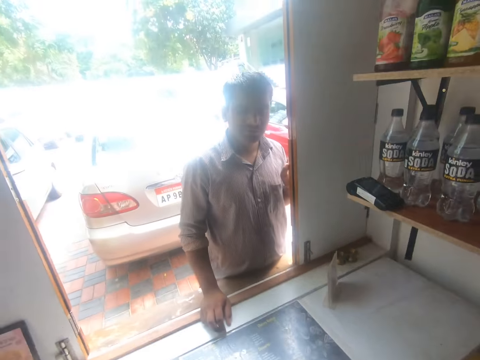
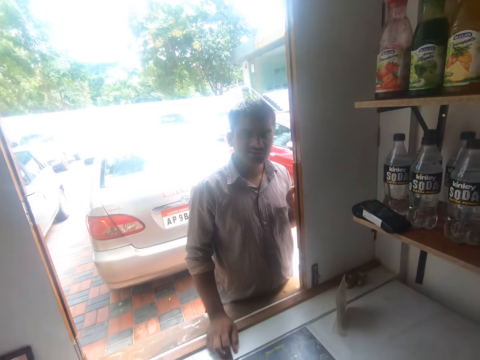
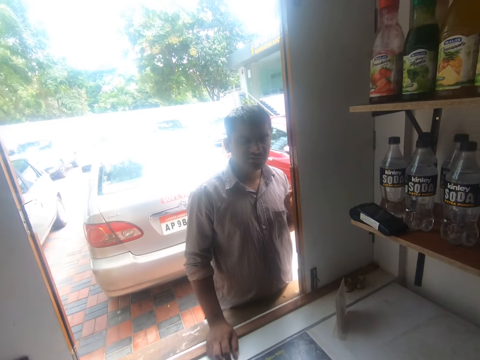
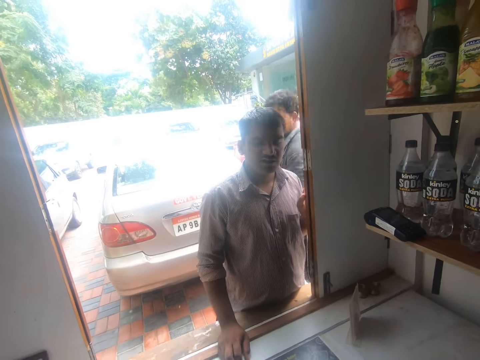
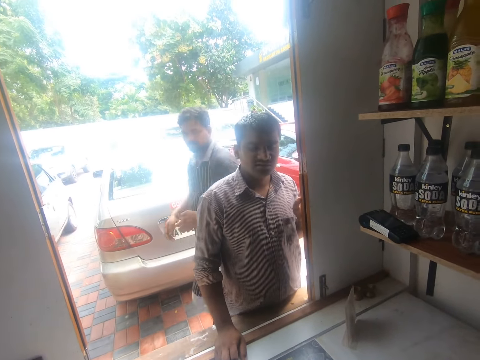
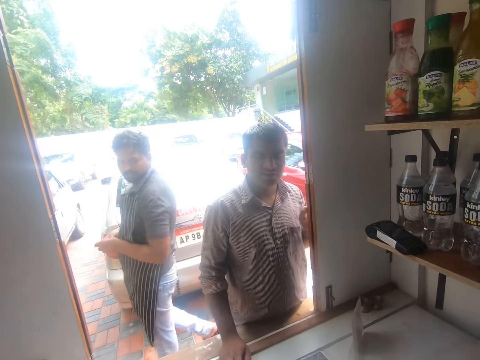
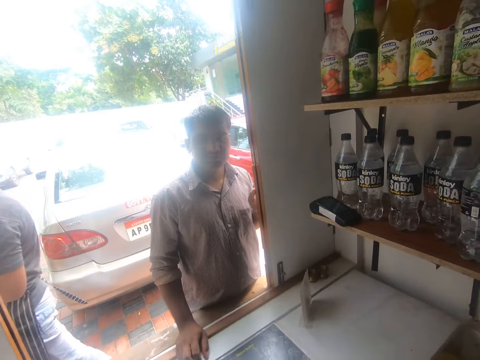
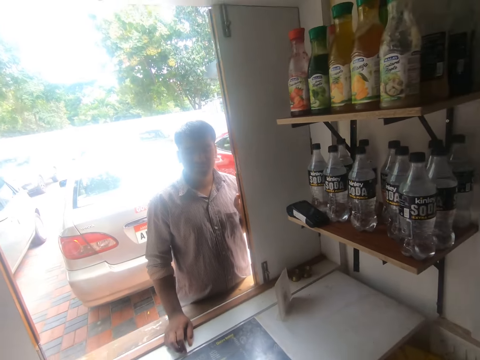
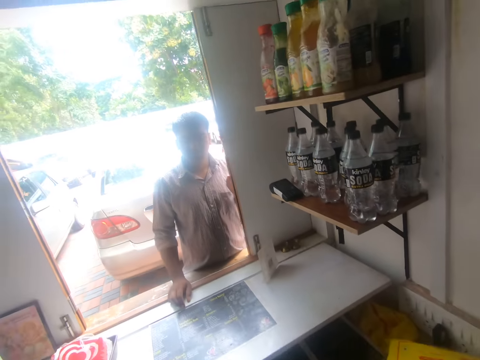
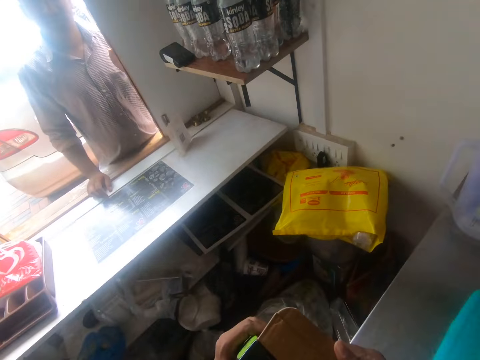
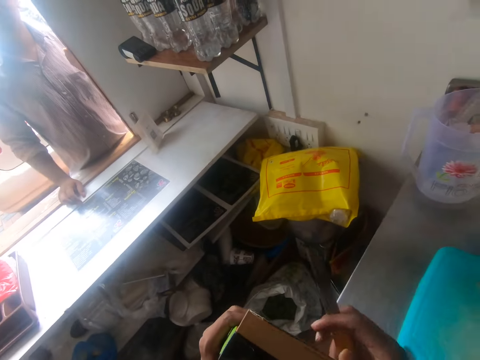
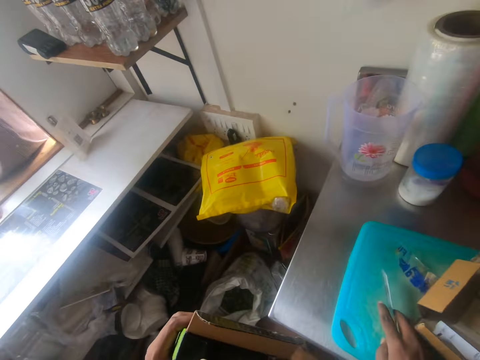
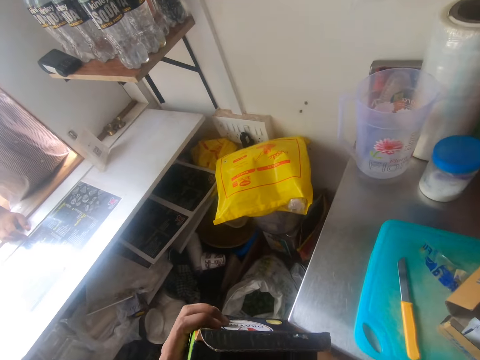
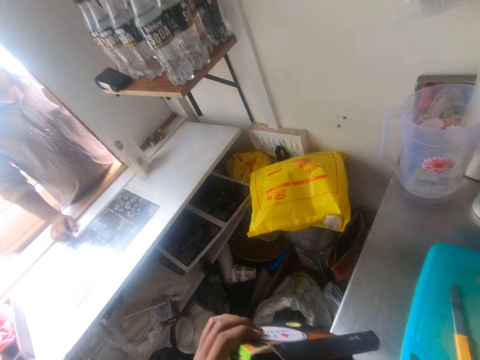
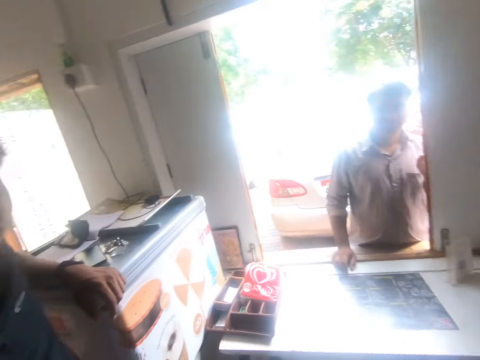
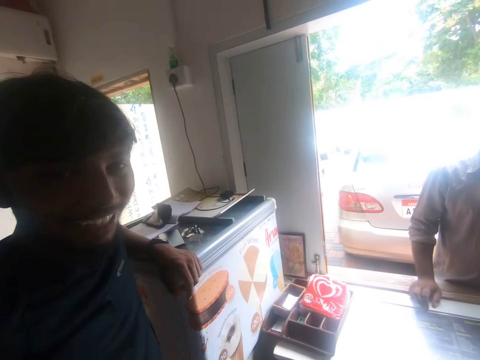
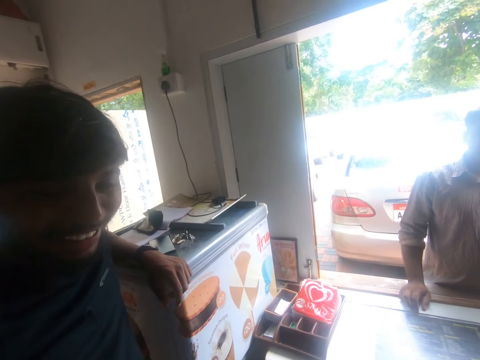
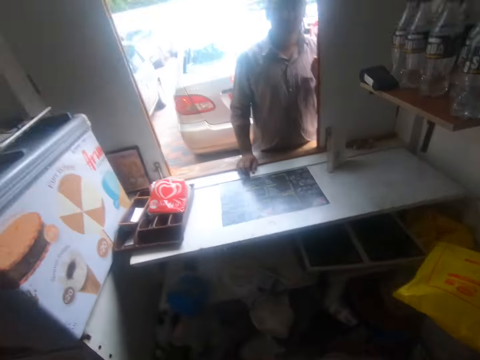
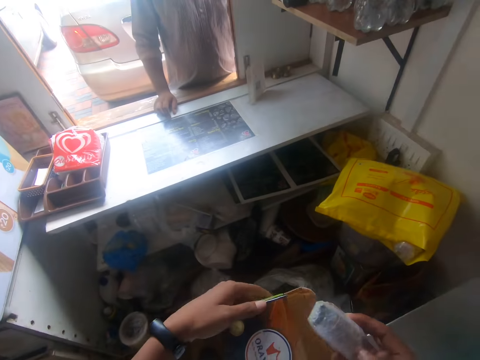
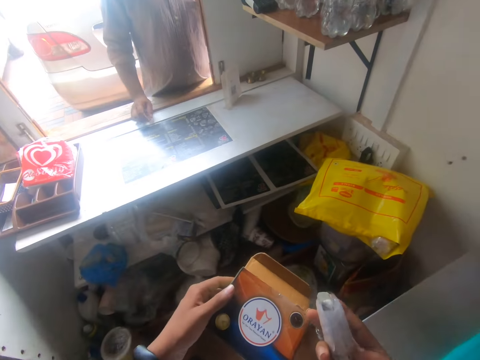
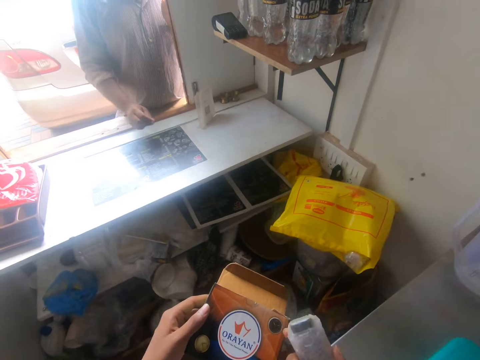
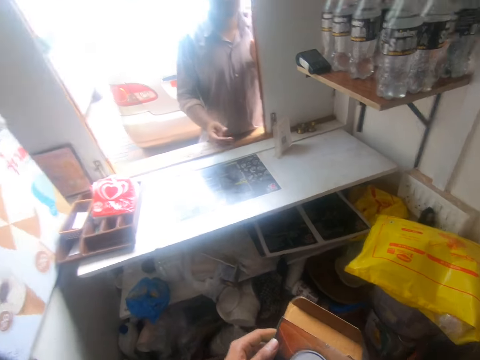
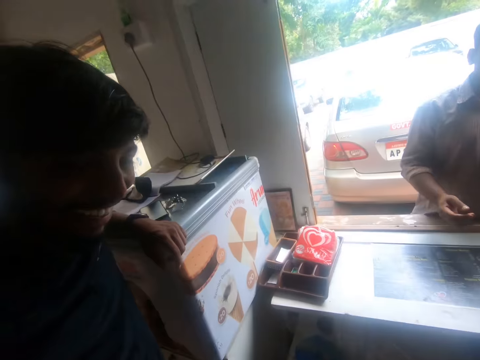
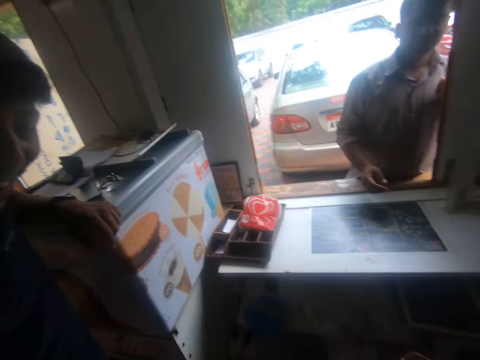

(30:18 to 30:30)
The camera wearer drops the knife on the chop board with his right hand. He removes a sealed watch wrapped with a polythene bag from the pack in his left hand with his right hand. A man converses with the camera wearer. The camera wearer holds the paper pack from the box pack.

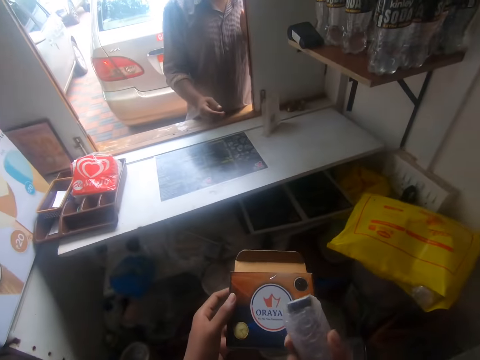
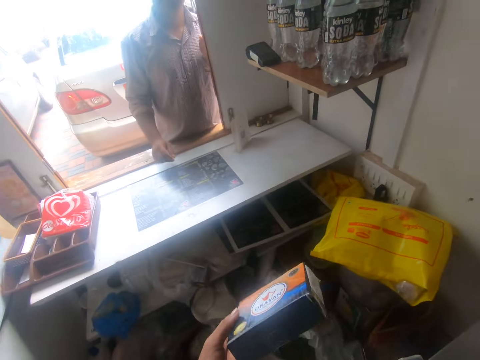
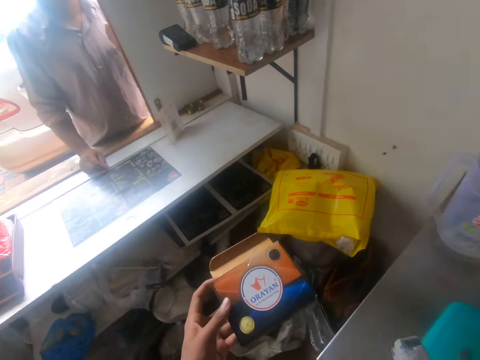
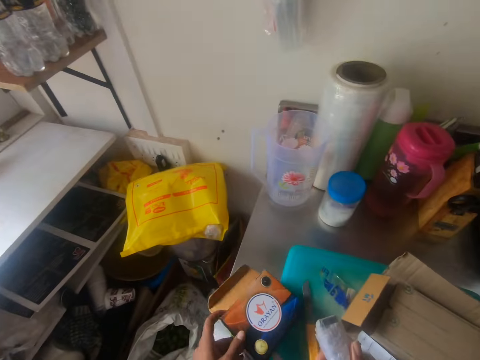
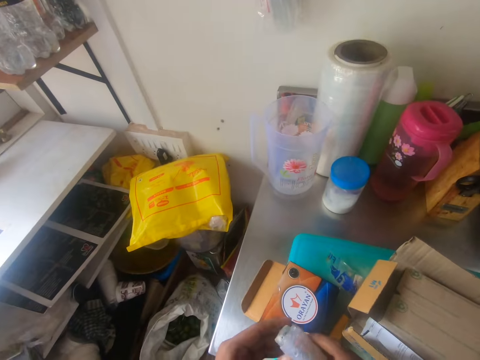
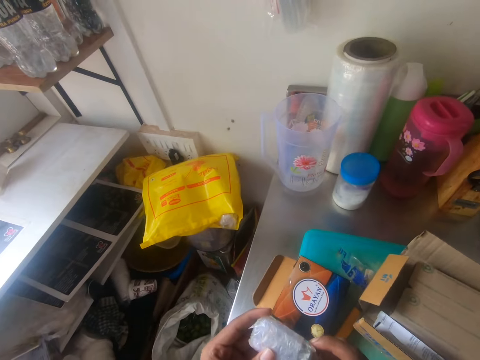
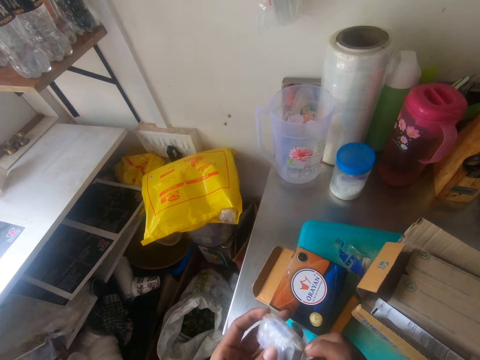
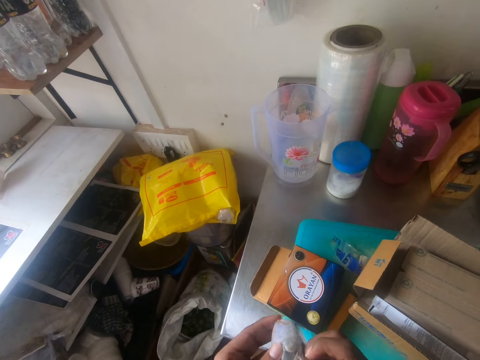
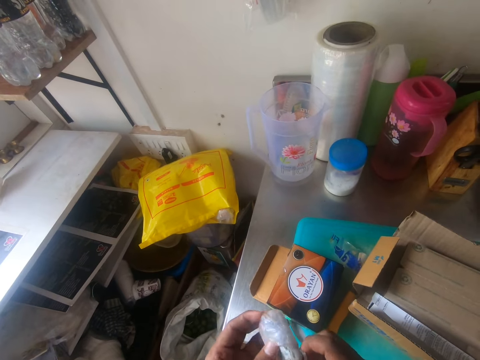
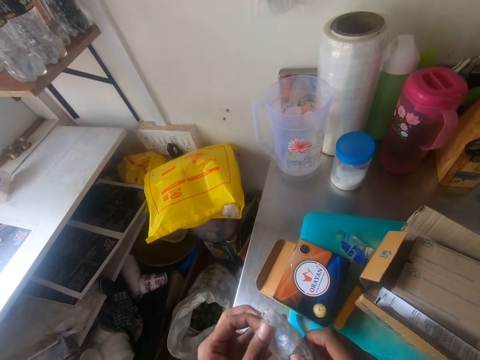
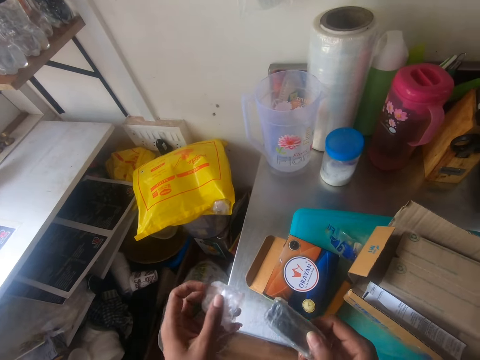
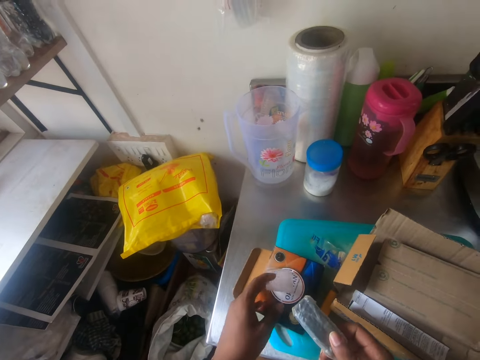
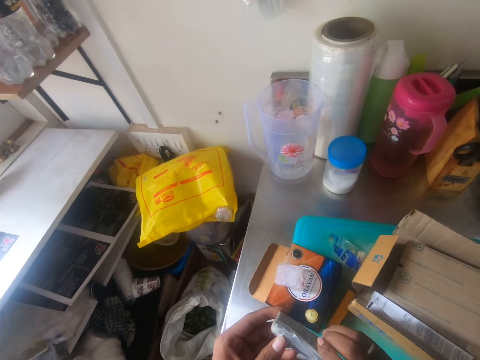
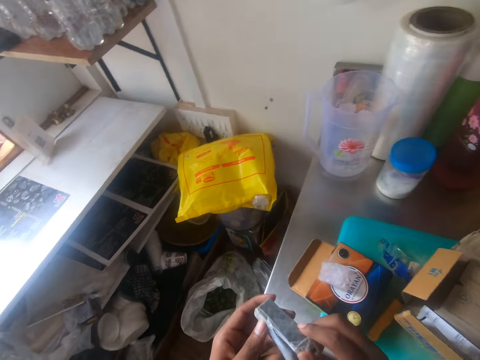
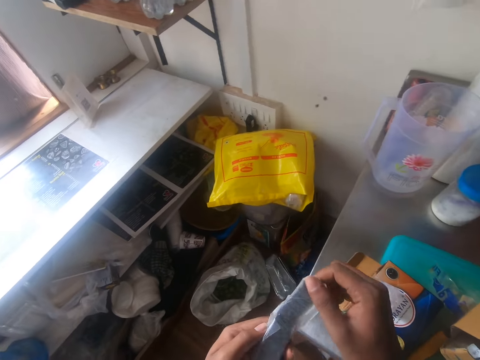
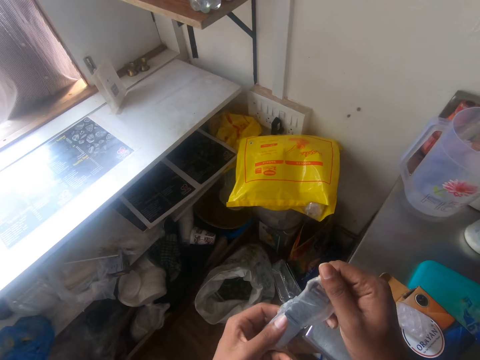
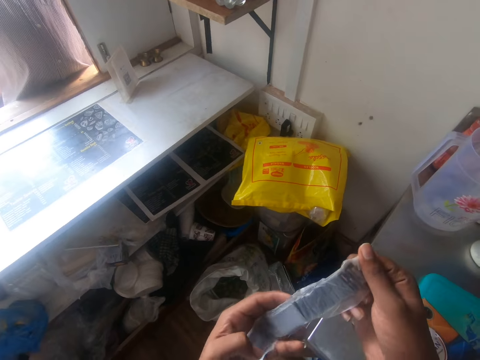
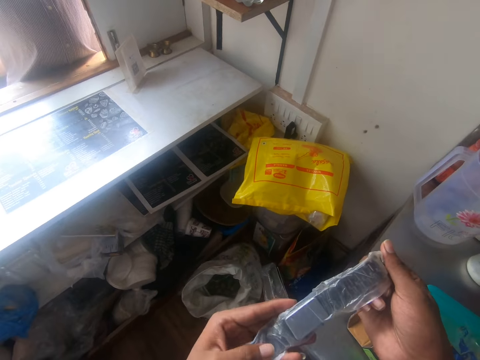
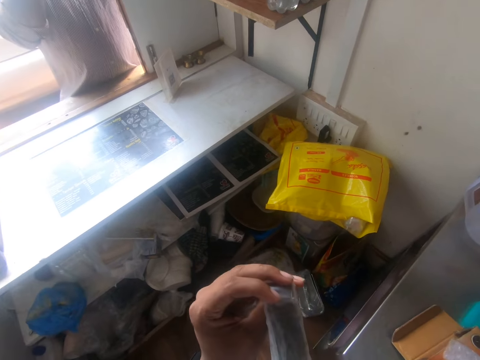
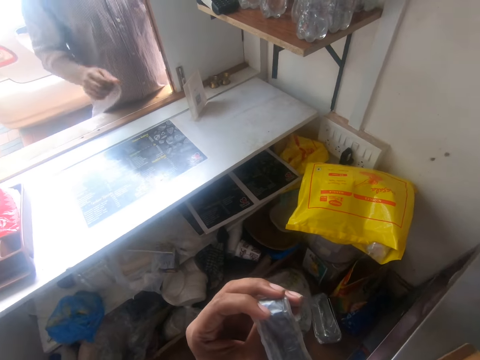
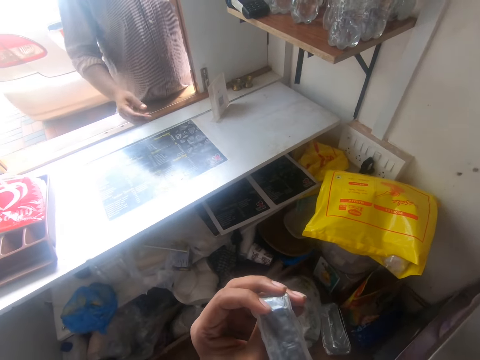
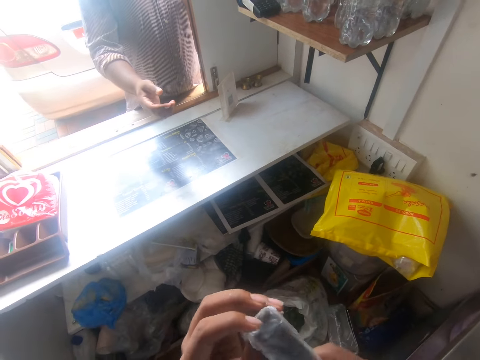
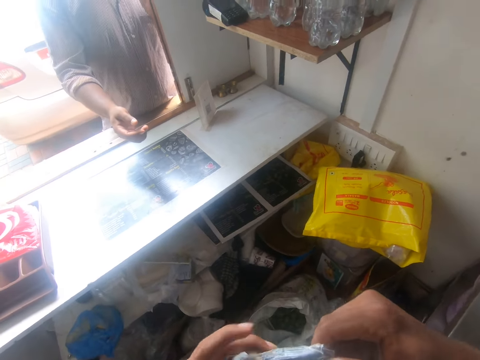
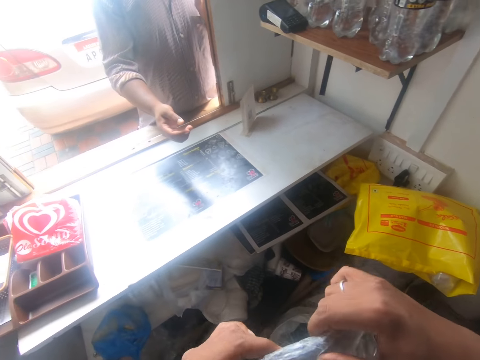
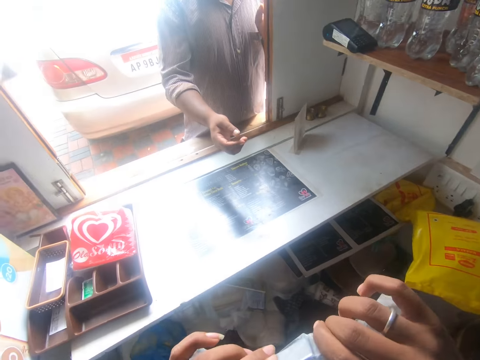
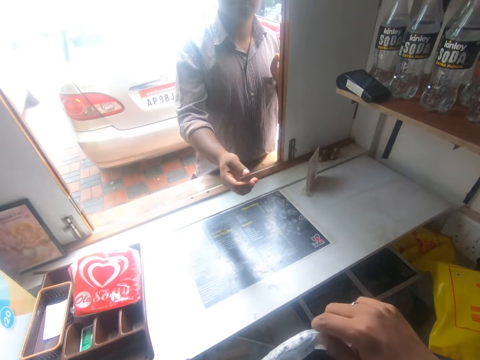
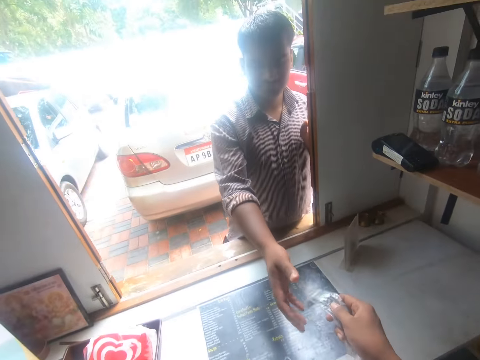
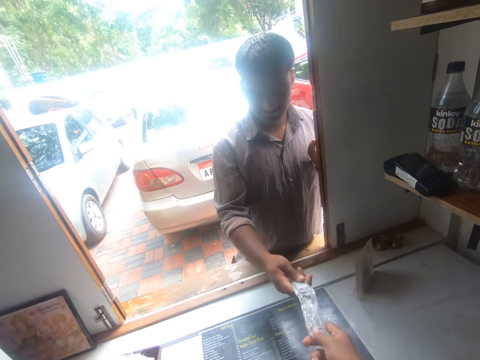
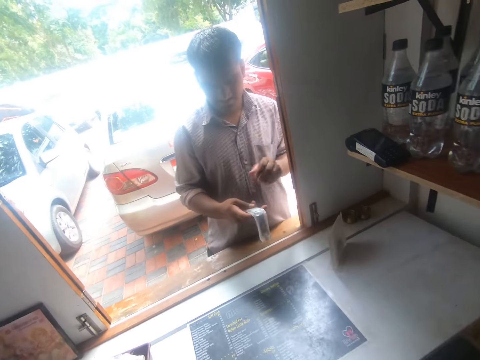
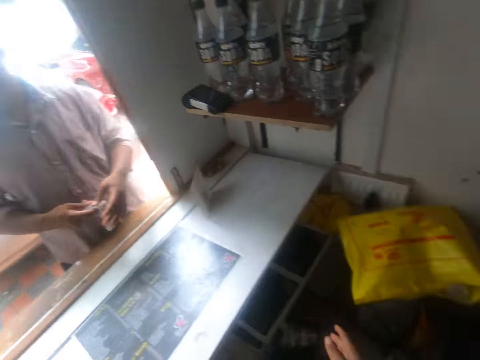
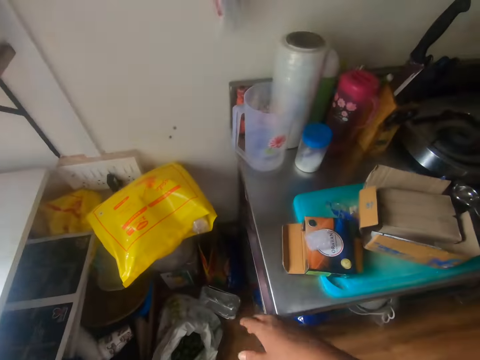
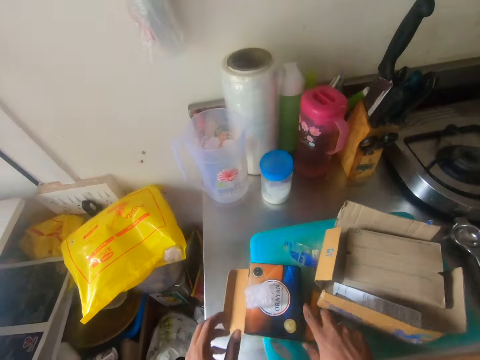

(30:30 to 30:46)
The camera wearer drops the pack on the chop board with his left hand. He holds the sealed watch wrapped with the polythene bag with both hands. He removes the polythene bag from the sealed watch in his right hand with his left hand. He drops the polythene bag on the pack on the chopping board with his left hand. He holds the sealed watch with both hands, and adjusts the sealed watch with both hands. He stares round at something in his hands. A man stretches his hand towards the camera wearer. The man receives the sealed watch from the camera wearer with his right hand. The man holds the sealed watch with both hands.
